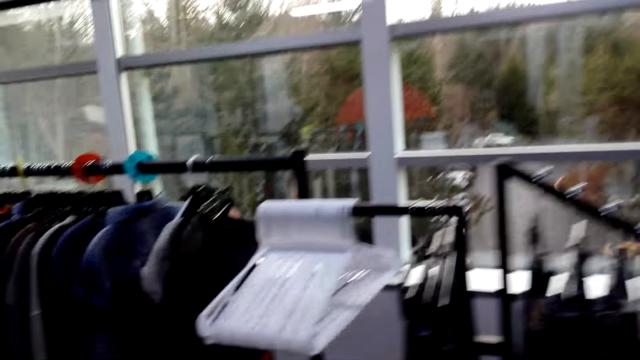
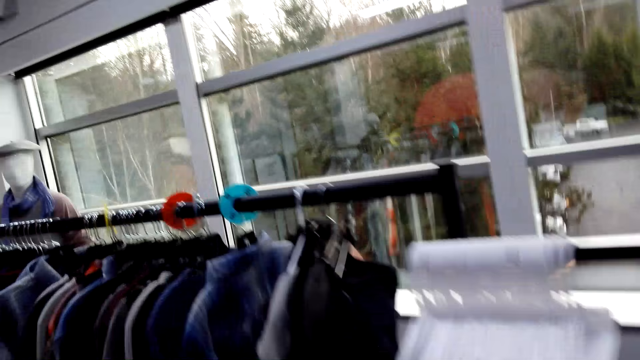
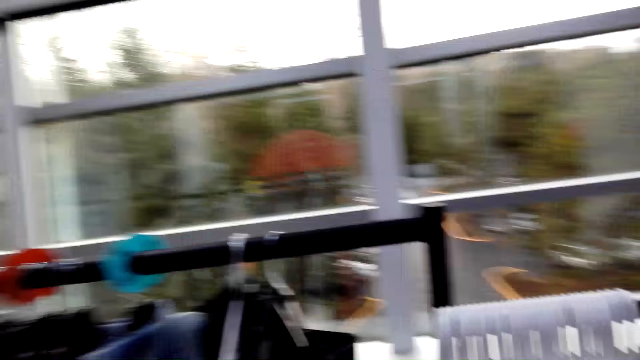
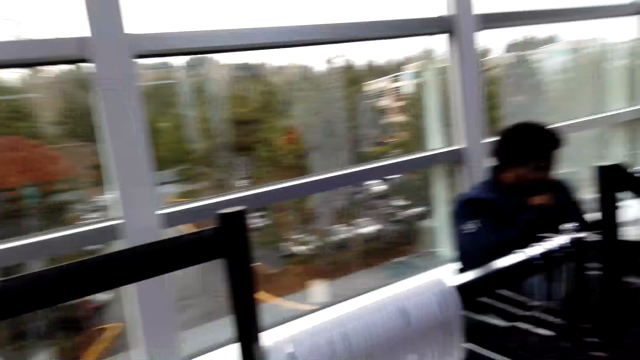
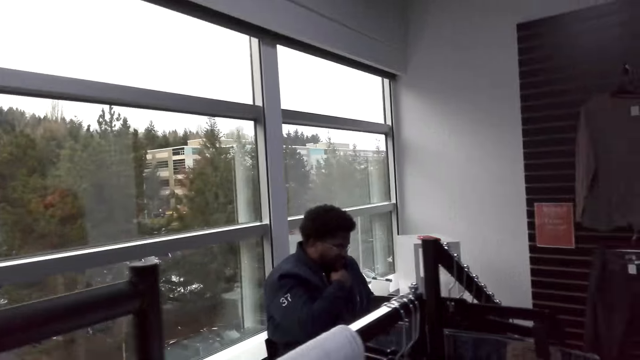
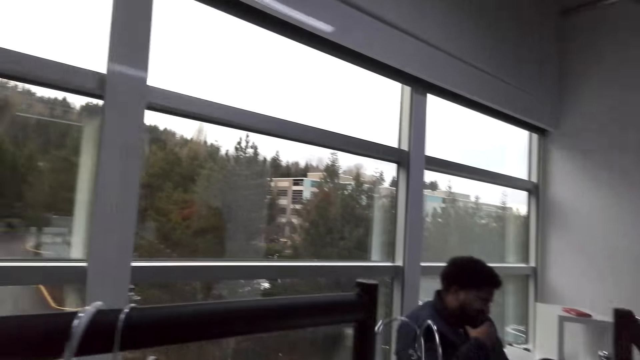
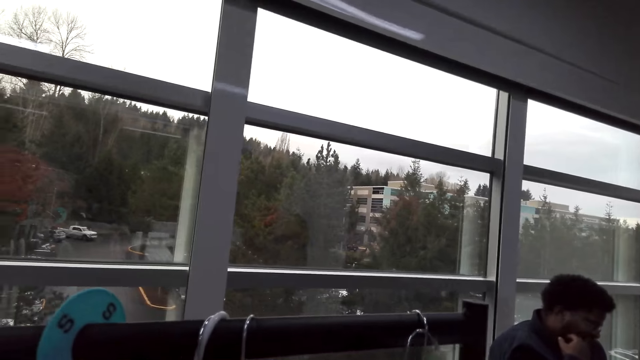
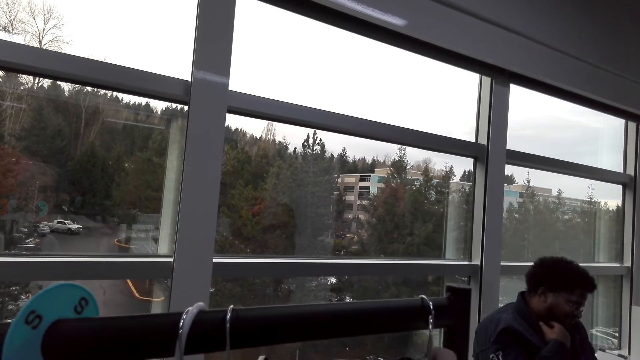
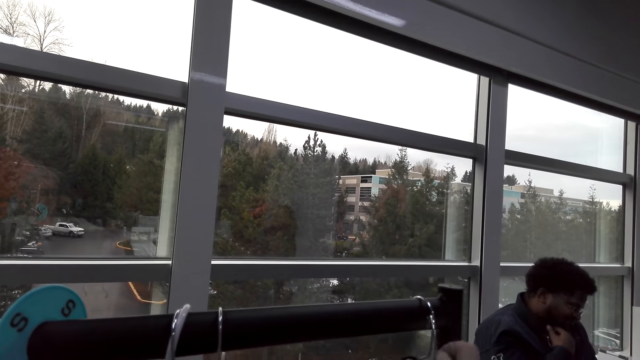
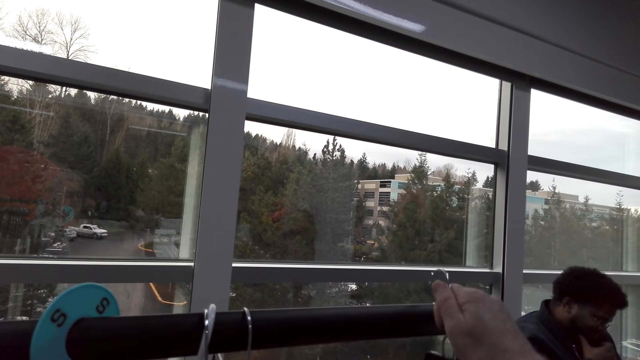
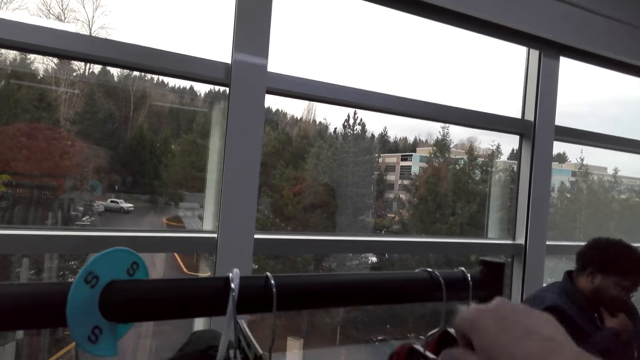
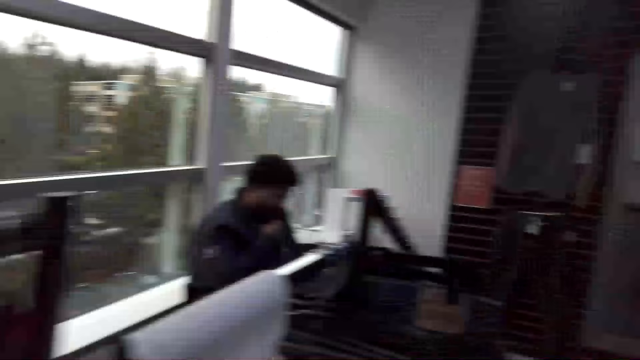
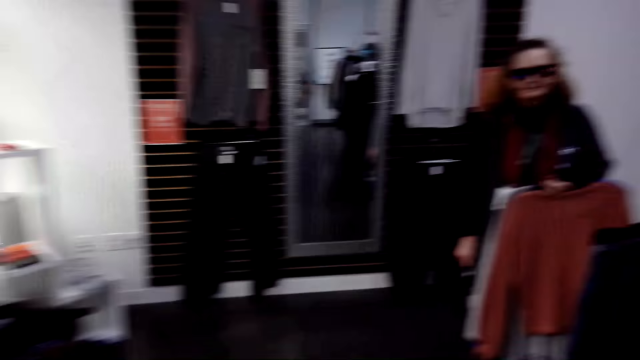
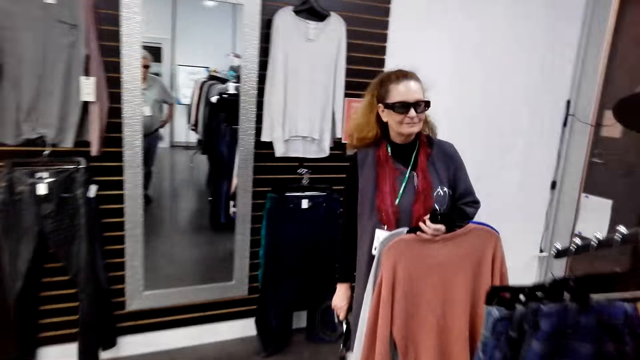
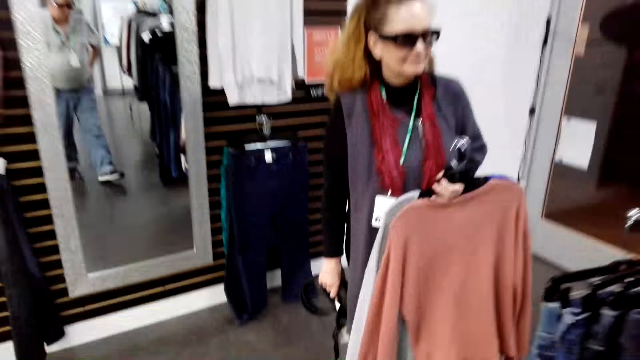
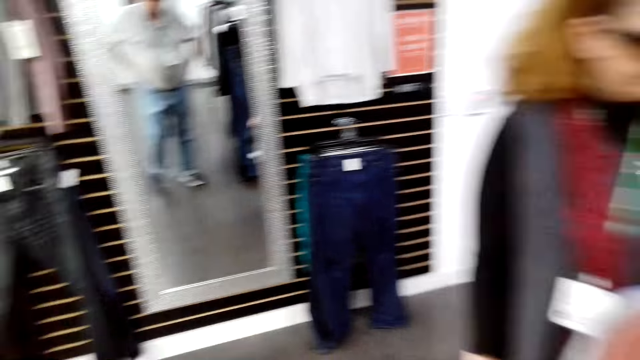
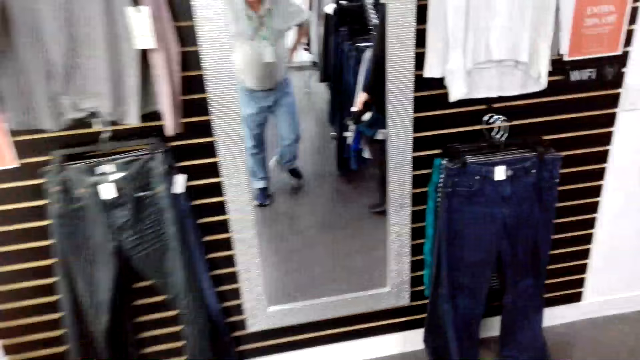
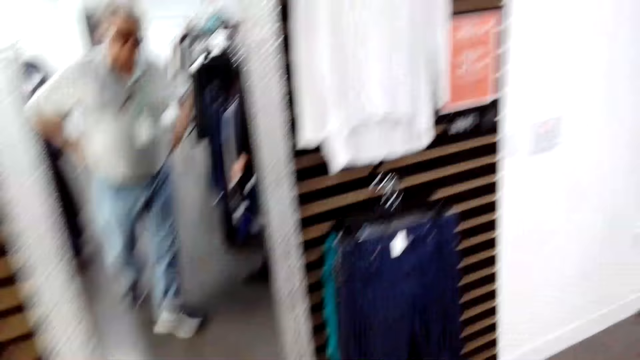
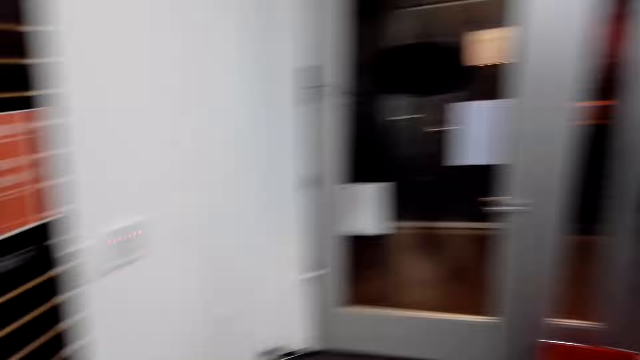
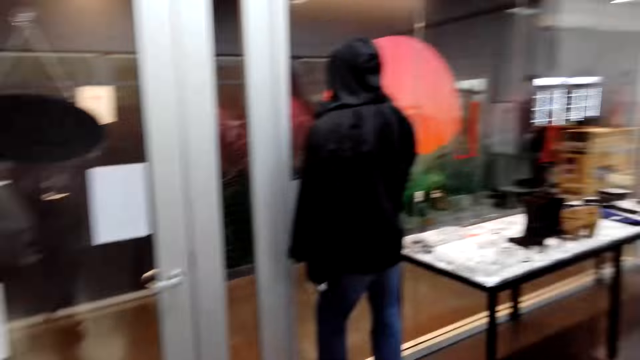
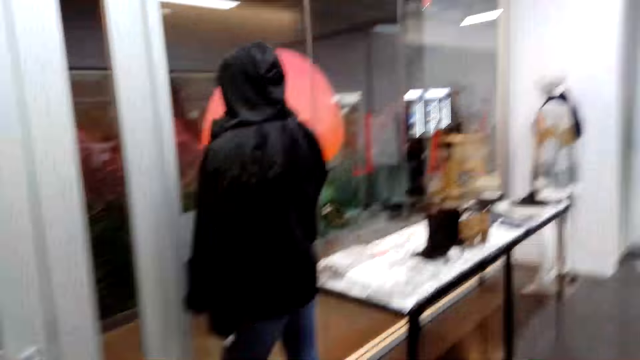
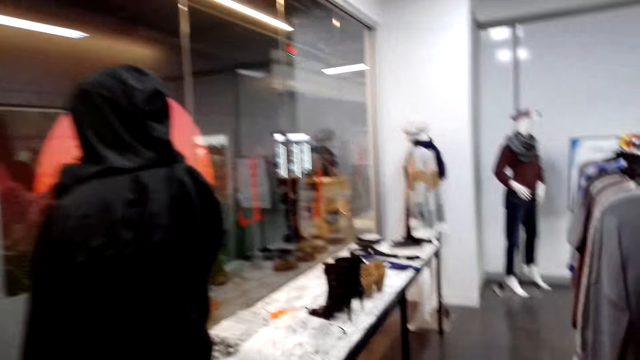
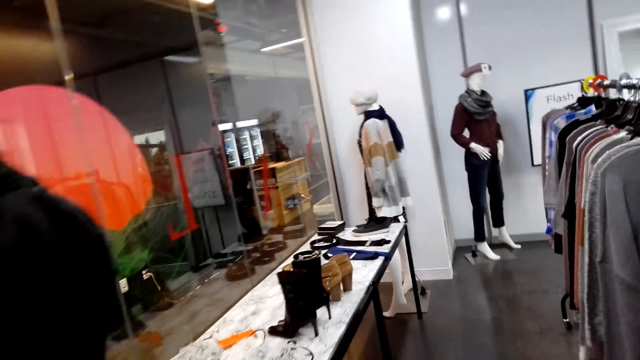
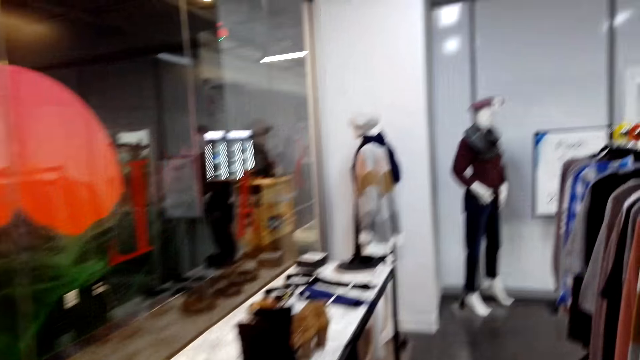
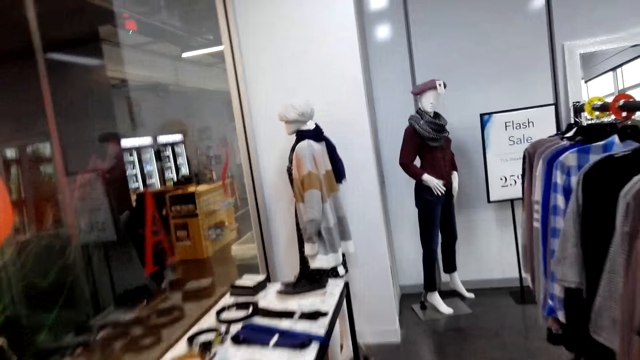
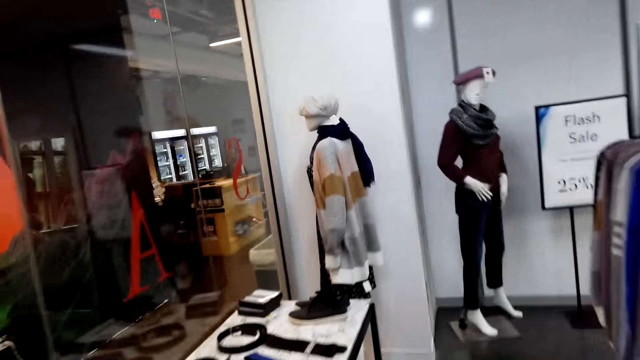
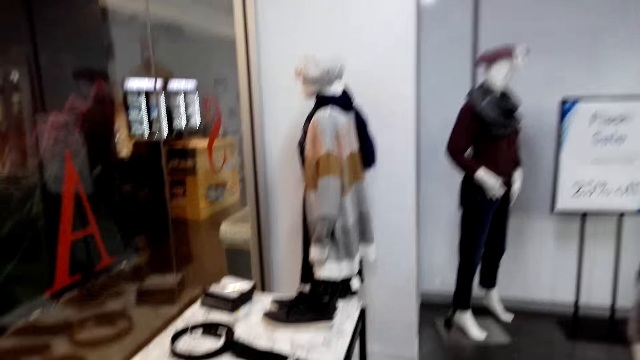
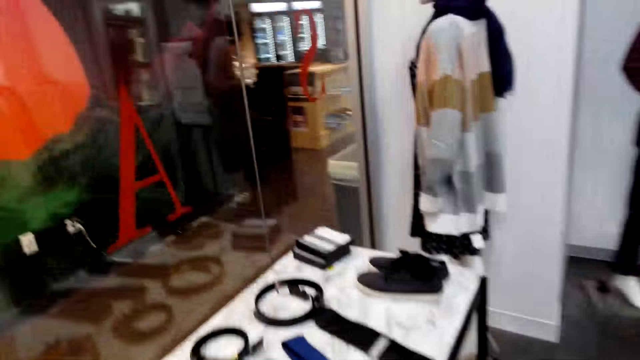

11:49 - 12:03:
The camera wearer walks around and turns around. They put a hanger on the bar. They turn around, walk around, turn around, and walk around.

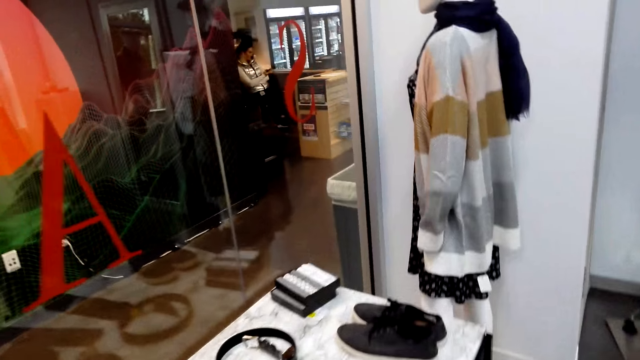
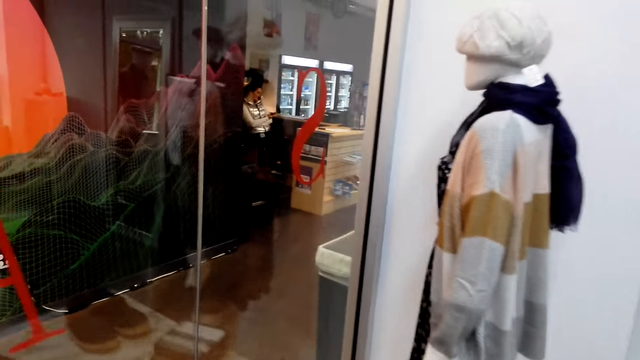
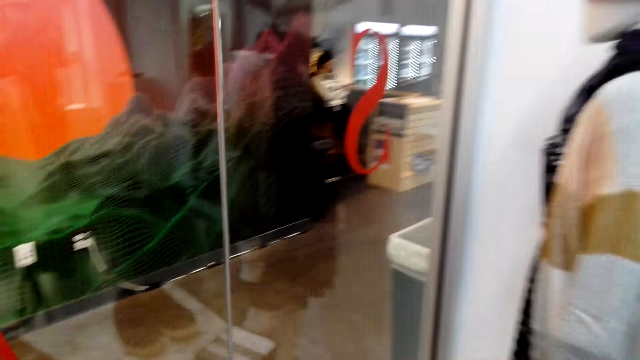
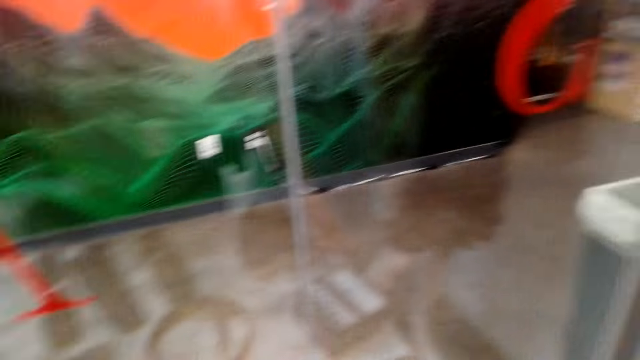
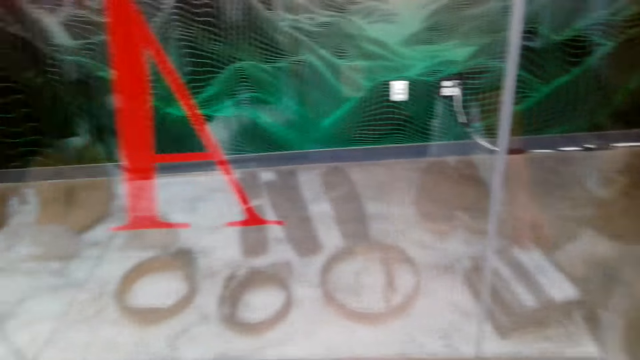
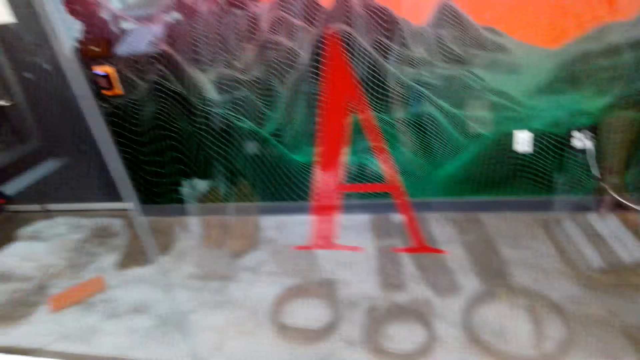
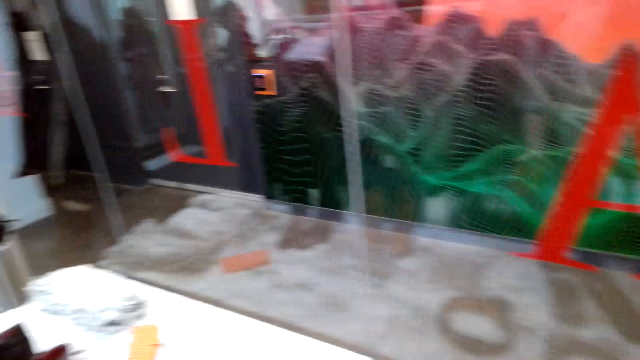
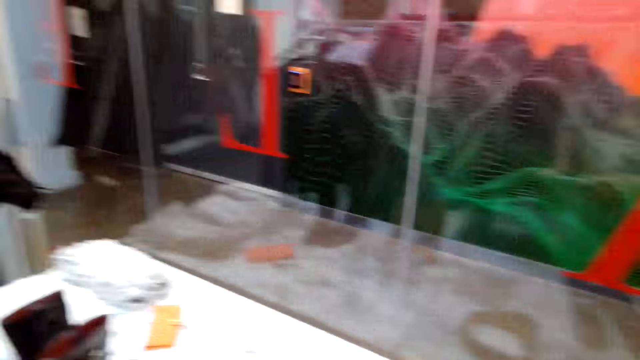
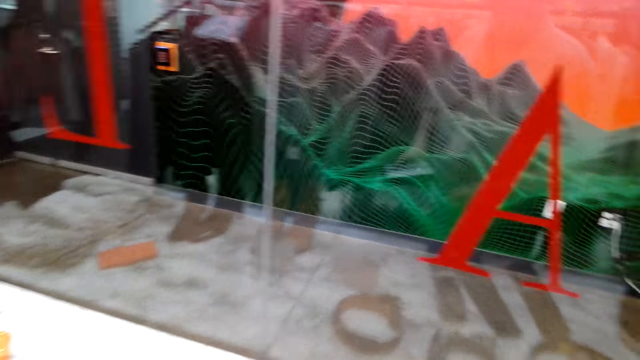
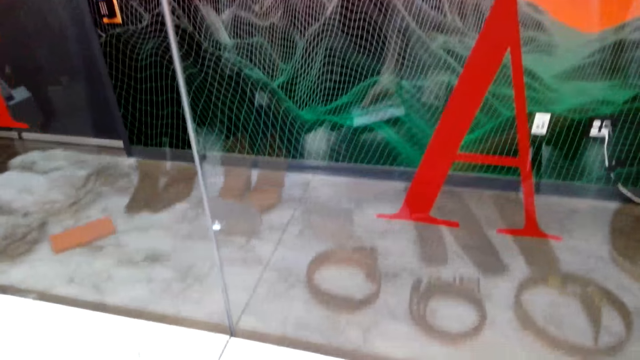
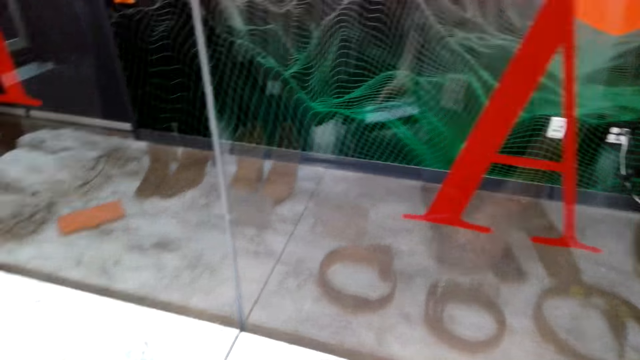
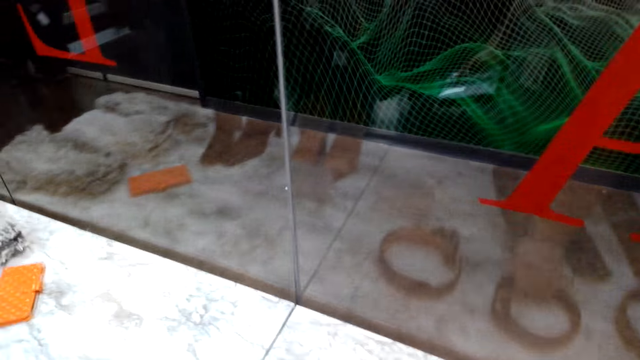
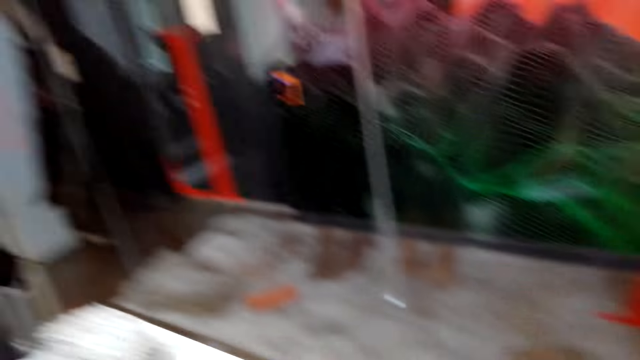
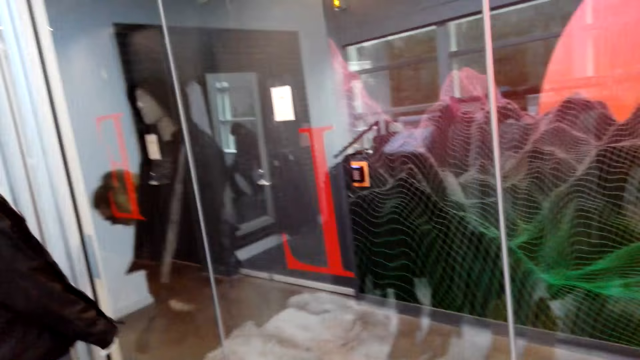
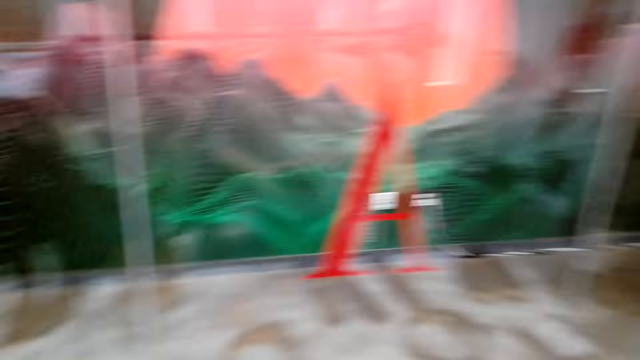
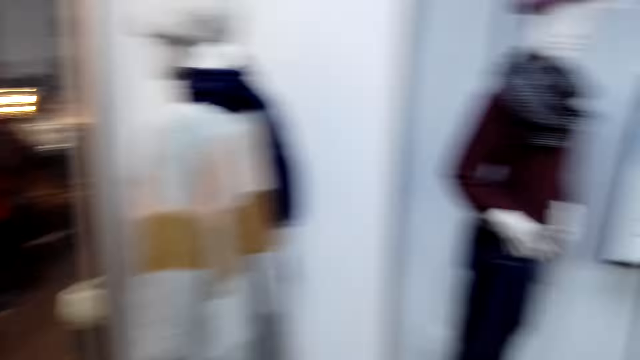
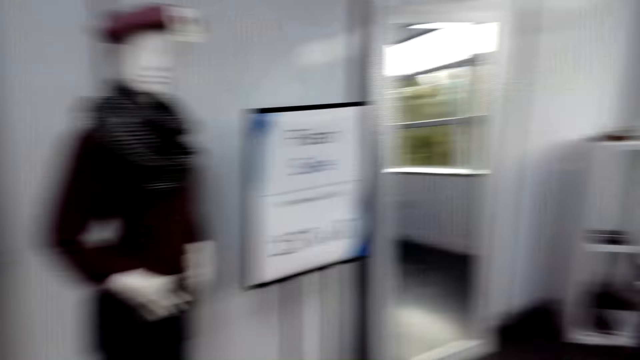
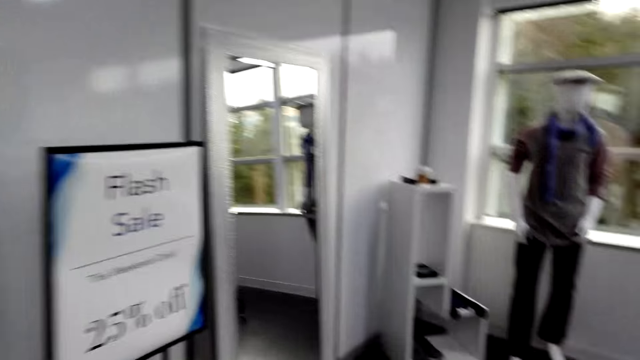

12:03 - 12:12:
The camera wearer picks up something. They turn around. They hold a belt. They turn around.
